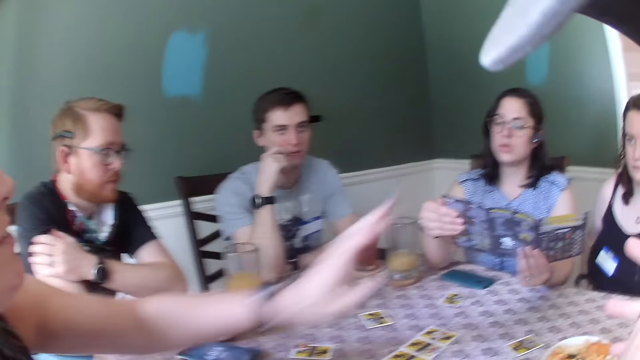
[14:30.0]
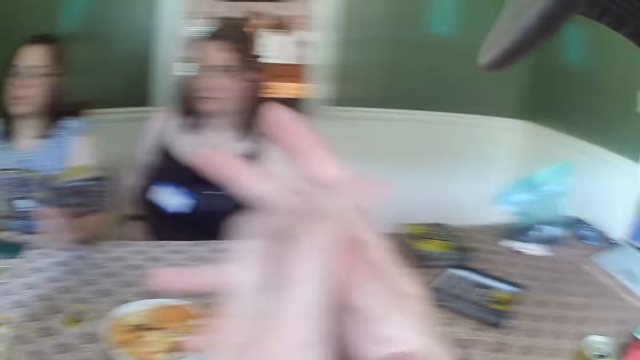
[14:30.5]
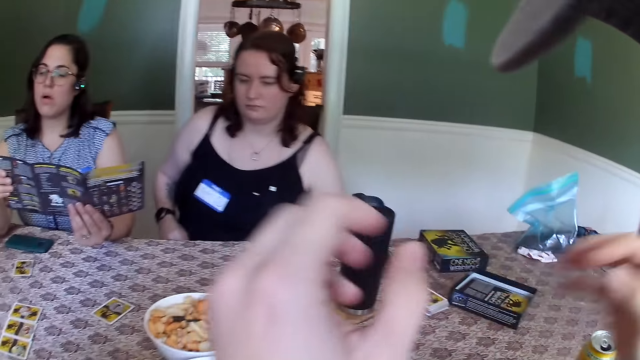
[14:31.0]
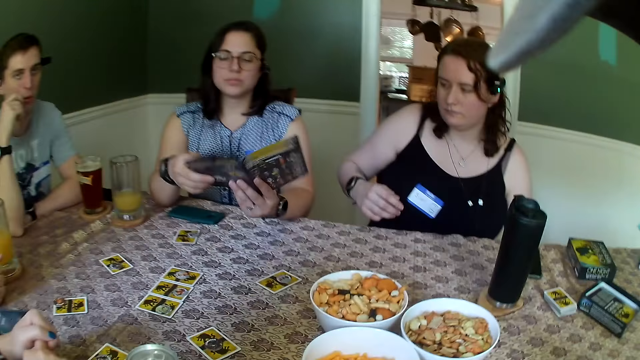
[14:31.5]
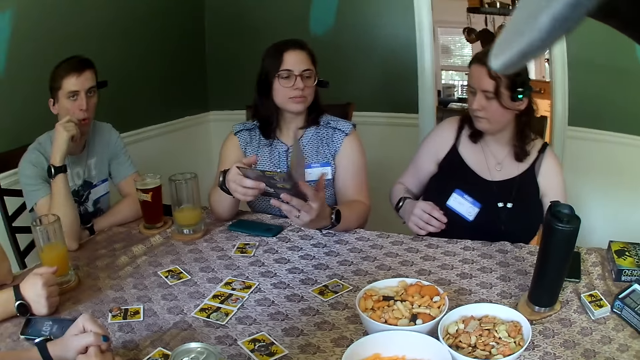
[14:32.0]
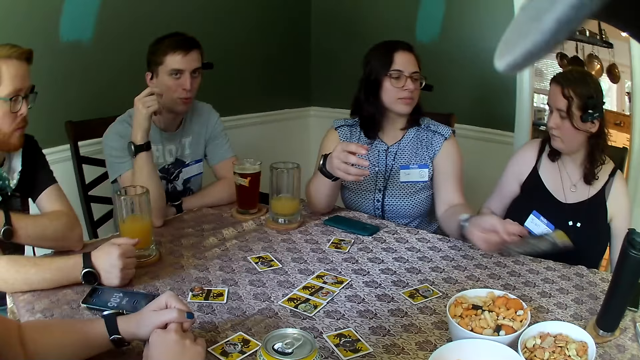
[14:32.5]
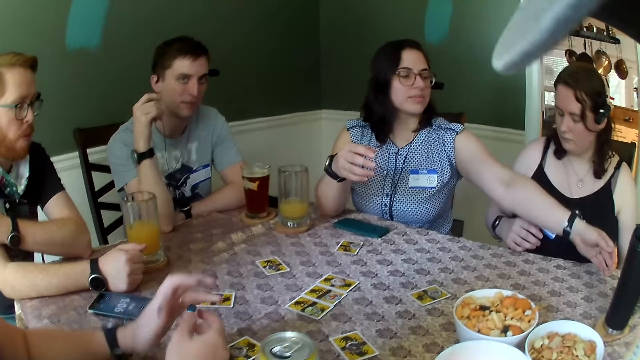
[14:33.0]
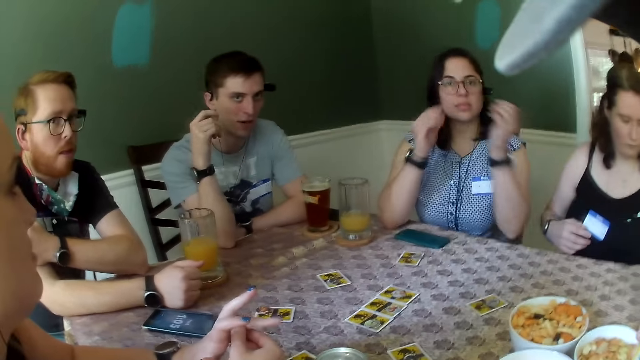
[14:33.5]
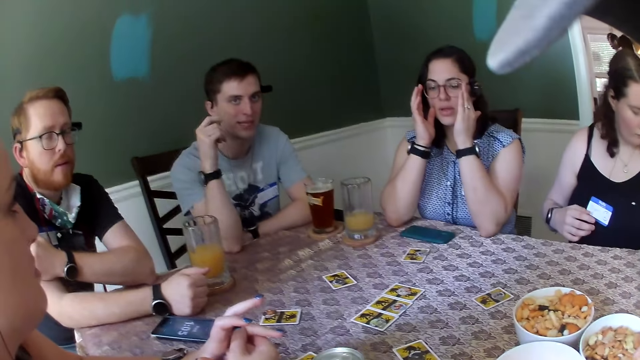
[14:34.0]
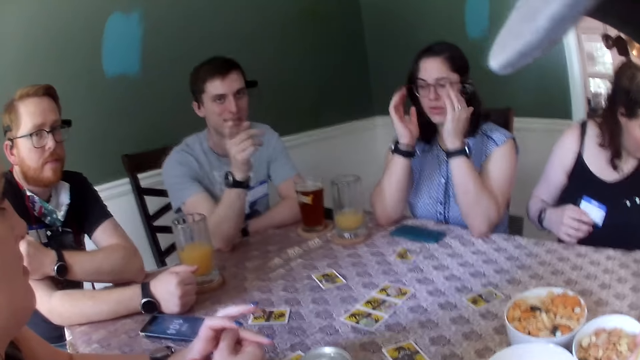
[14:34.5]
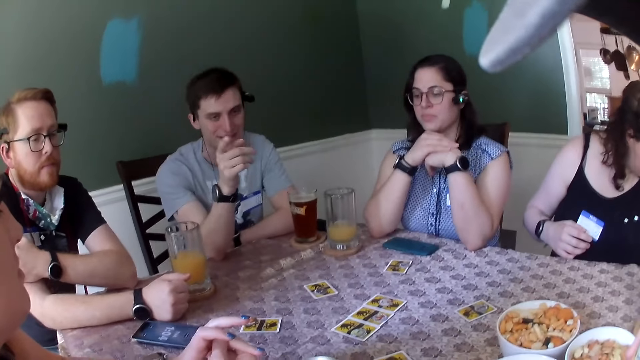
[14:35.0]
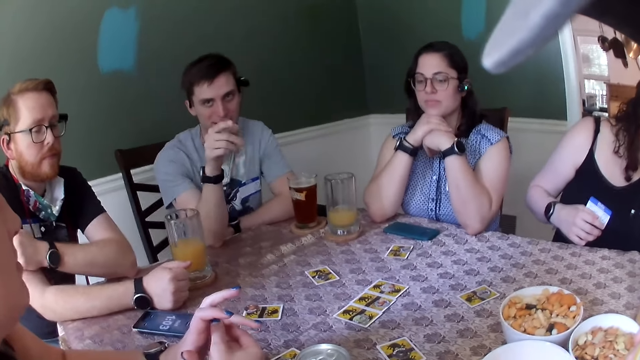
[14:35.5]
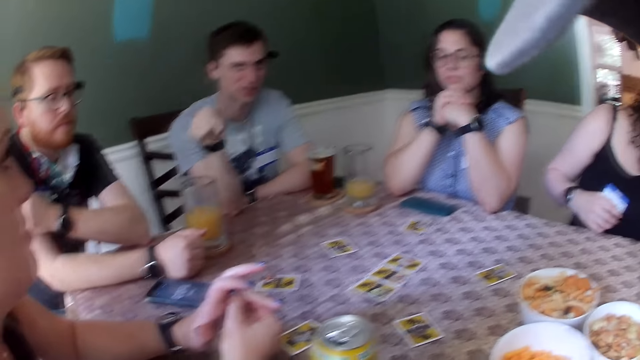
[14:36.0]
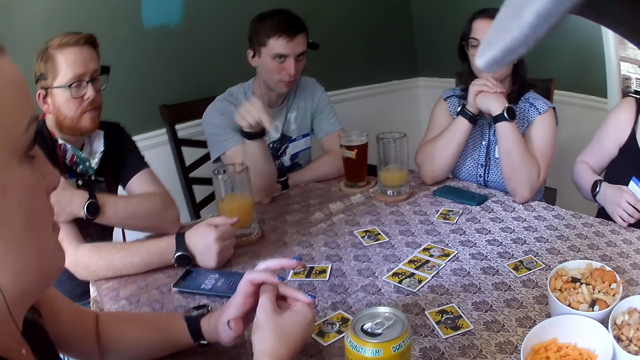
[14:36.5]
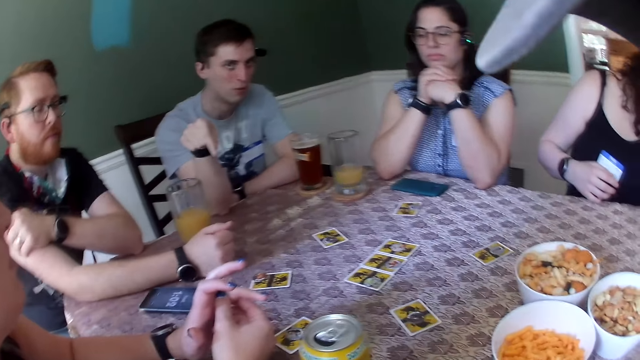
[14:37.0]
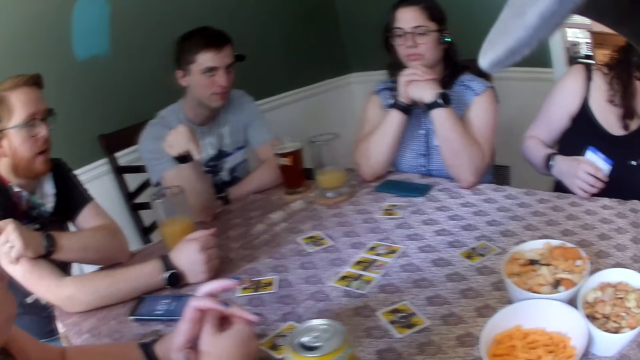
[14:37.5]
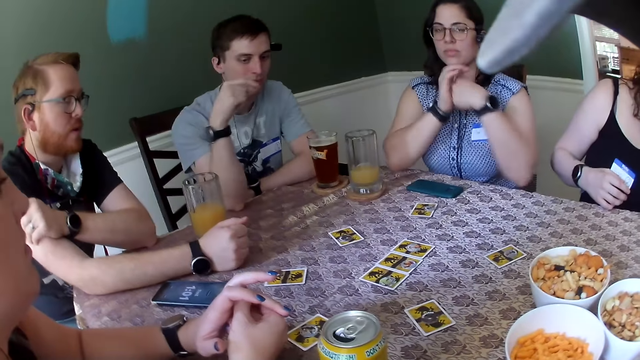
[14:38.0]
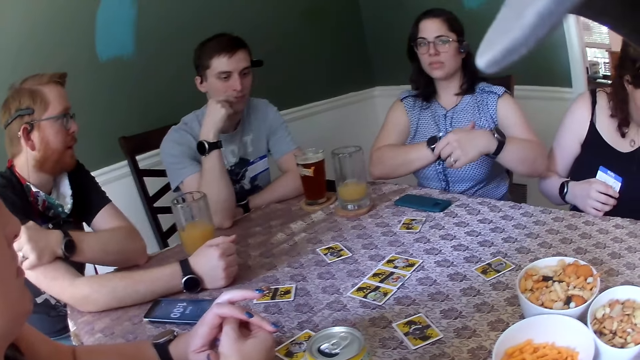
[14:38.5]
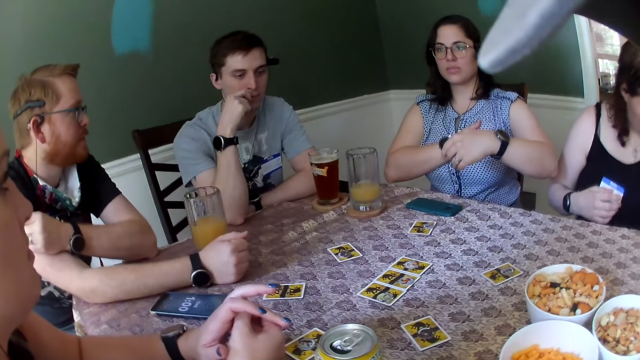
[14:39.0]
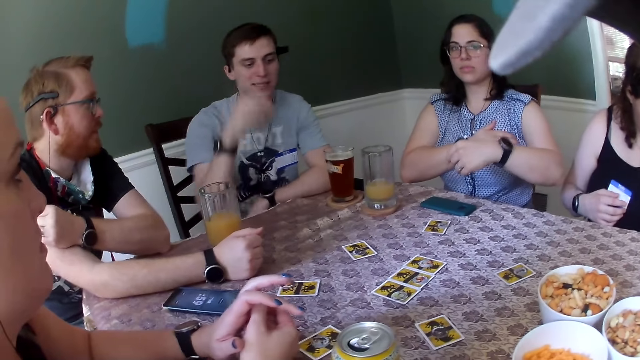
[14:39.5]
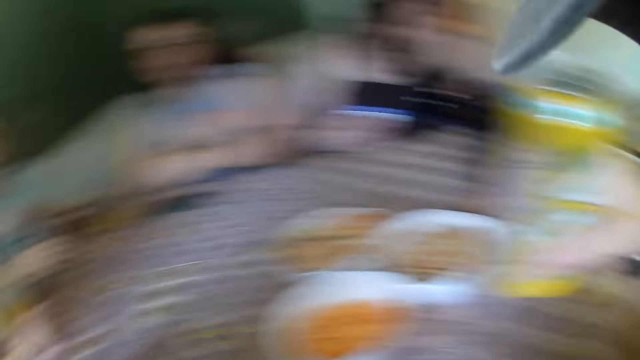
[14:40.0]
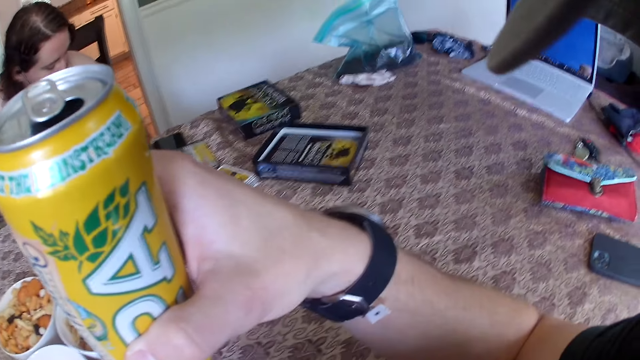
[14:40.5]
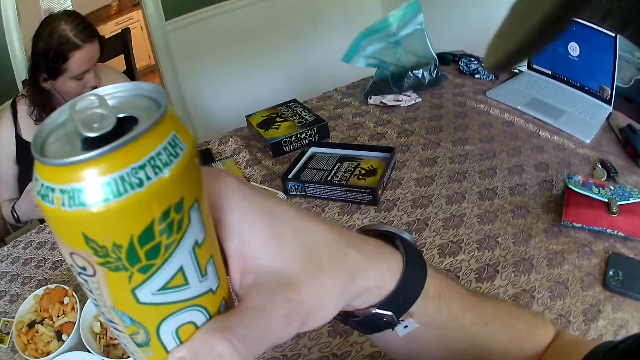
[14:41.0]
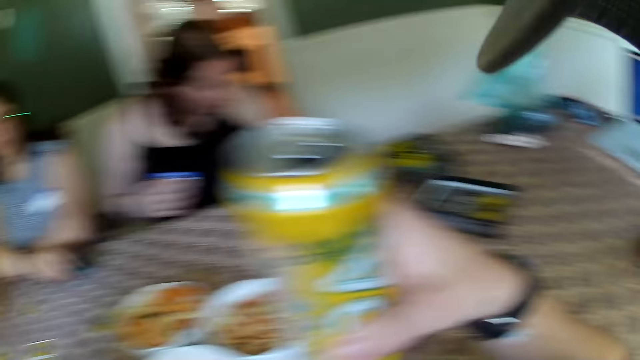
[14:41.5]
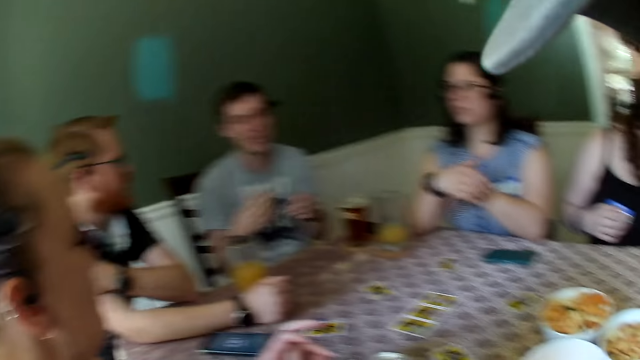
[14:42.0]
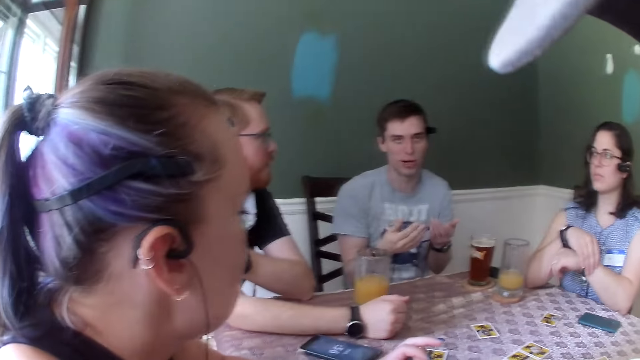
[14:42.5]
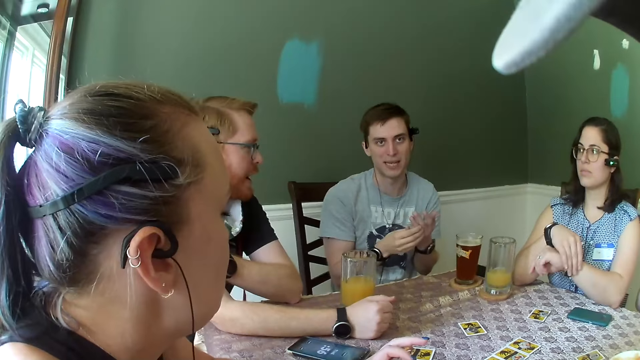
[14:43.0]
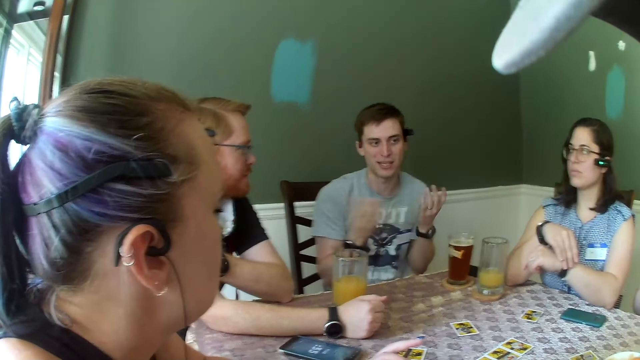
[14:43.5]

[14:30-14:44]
A woman moves hands. The camera wearer looks around. Another woman folds the manual with both hands. She drops the manual on the table with her right hand. The other woman adjusts the glasses with both hands. The camera wearer interacts with a man. Another man moves hand on the table. The other woman scrubs something with the right hand. The camera wearer holds a canned beer with his right hand. He looks around. He looks around again. The other woman adjusts the watch with the right hand.

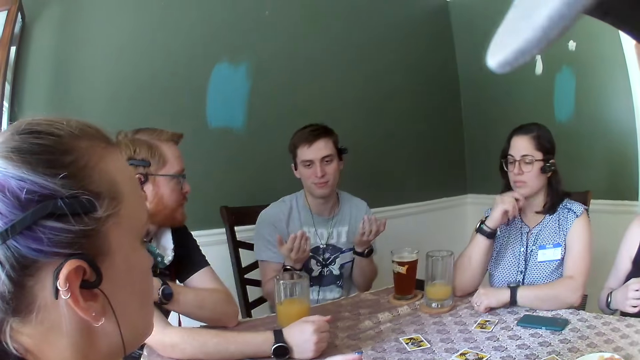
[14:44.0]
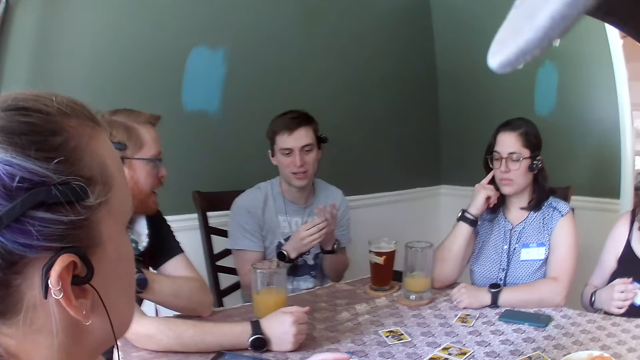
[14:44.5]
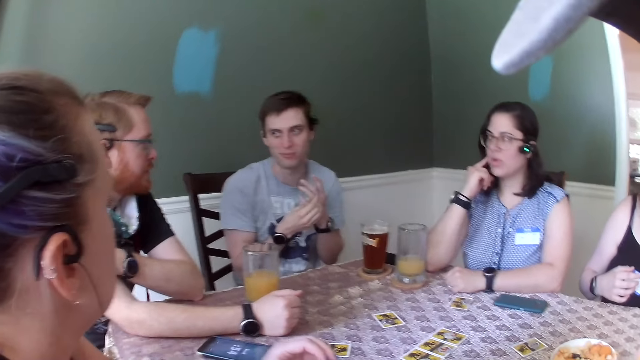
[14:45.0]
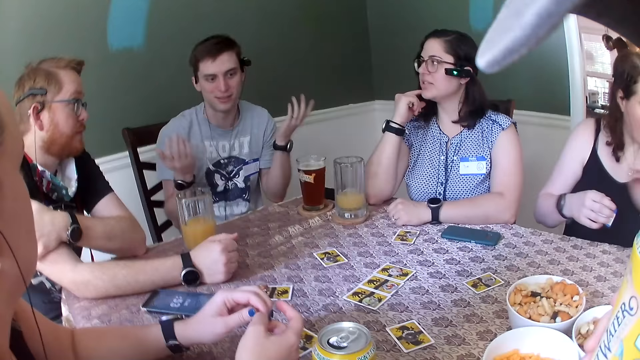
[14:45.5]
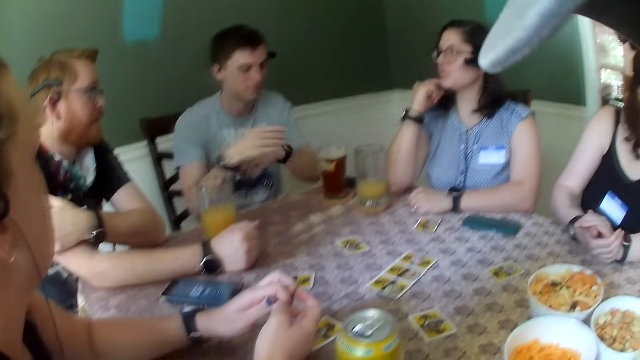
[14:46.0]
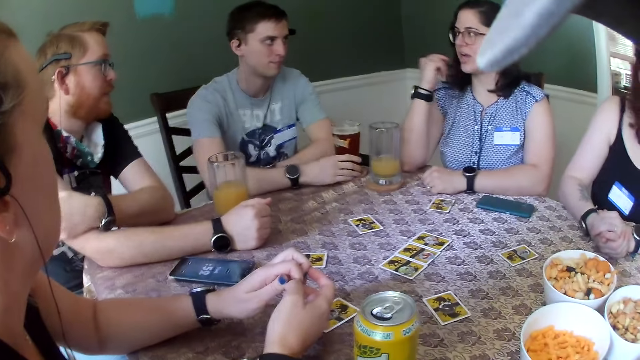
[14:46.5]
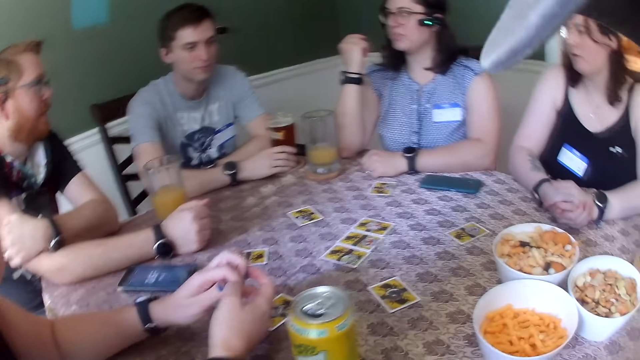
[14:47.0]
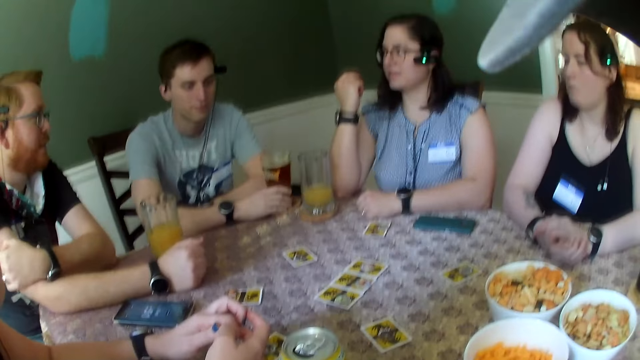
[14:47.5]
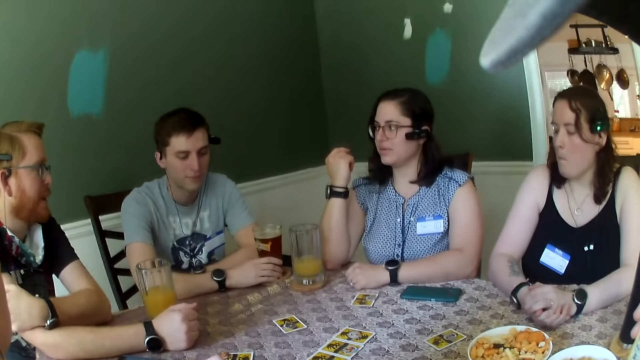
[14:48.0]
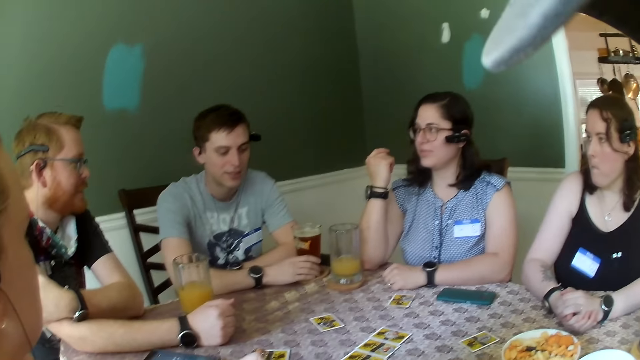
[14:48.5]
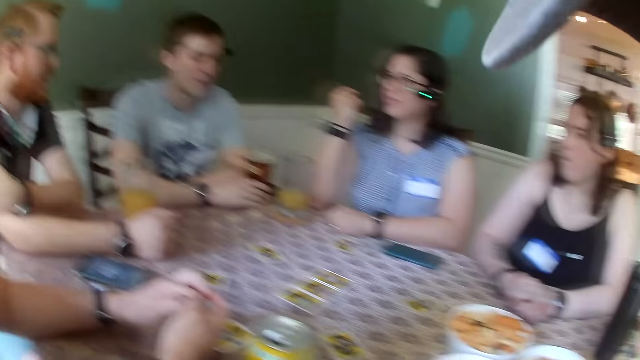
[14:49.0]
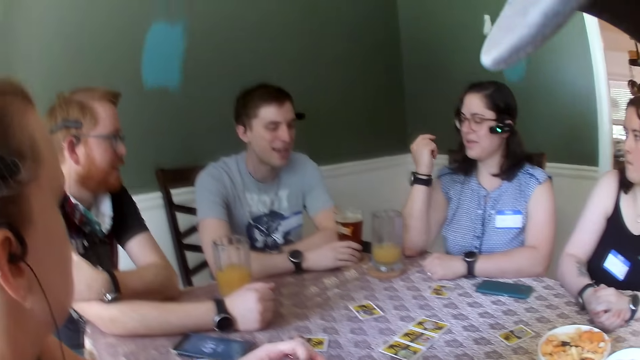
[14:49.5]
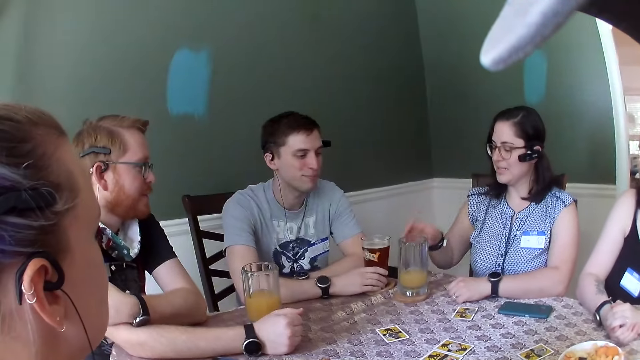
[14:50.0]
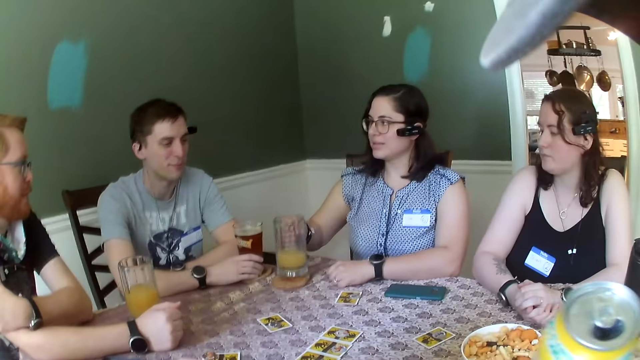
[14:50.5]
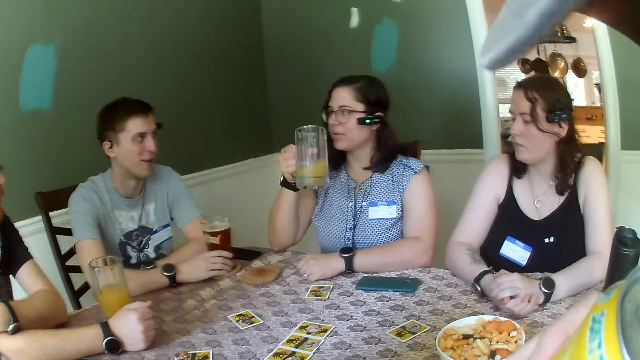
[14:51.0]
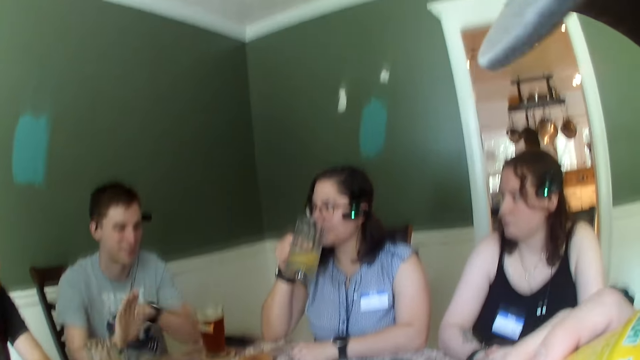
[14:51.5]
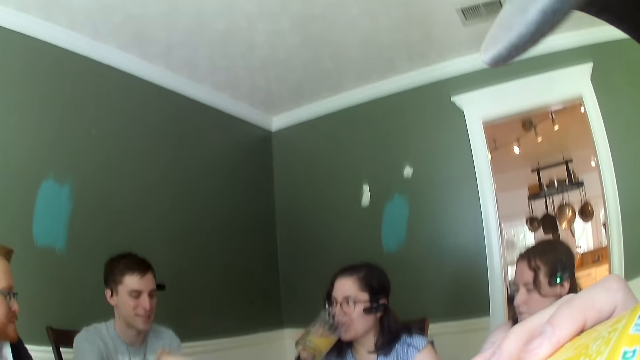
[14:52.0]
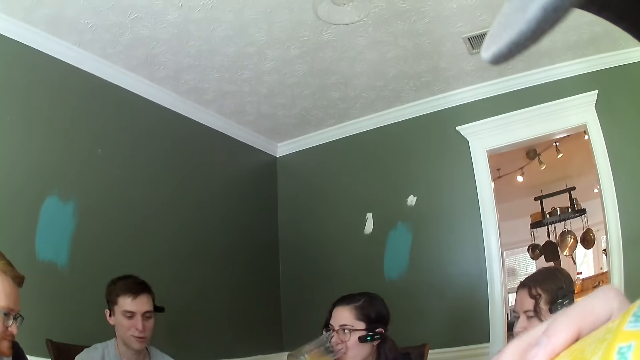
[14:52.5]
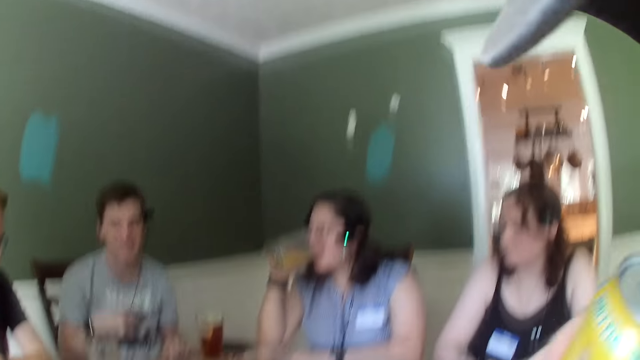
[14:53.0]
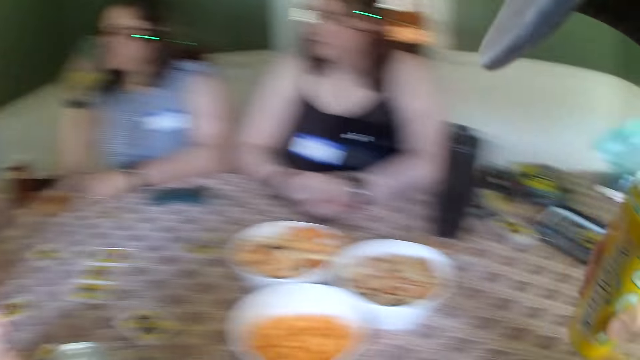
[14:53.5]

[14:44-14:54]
A man interacts with the camera wearer. A woman touches face with the right hand. The man moves hands. The man touches the cup of beer with his right hand. He holds a glass with the right hand. The woman carries the cup of beer on the table with her right hand. She picks up a glass from the table. The camera wearer holds a canned beer with his right hand. The woman drinks beer from a cup in her right hand.
